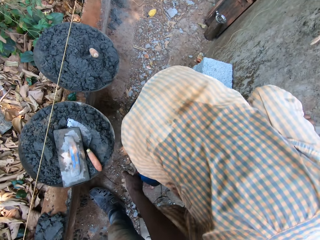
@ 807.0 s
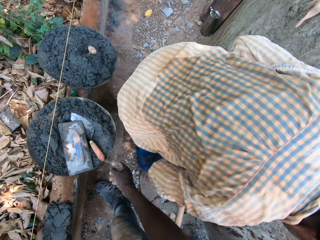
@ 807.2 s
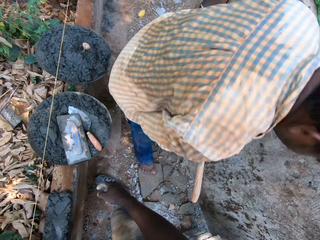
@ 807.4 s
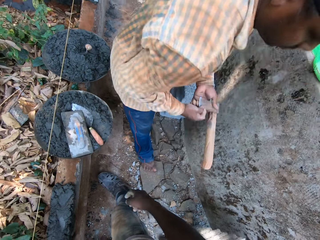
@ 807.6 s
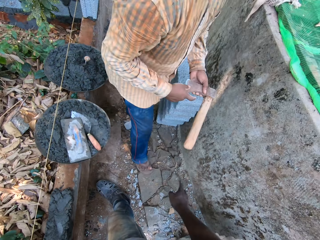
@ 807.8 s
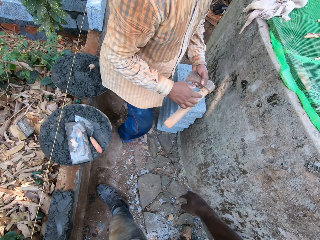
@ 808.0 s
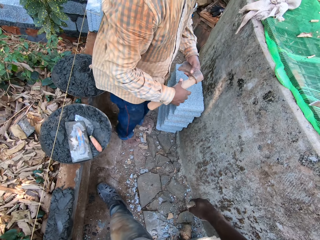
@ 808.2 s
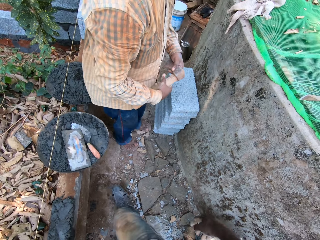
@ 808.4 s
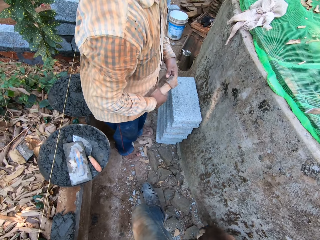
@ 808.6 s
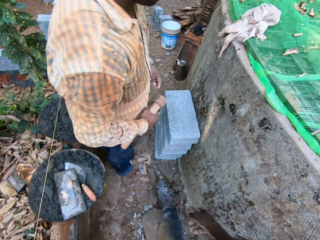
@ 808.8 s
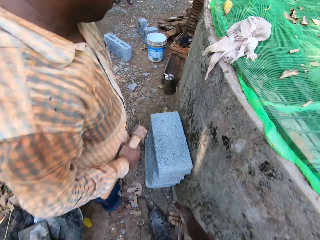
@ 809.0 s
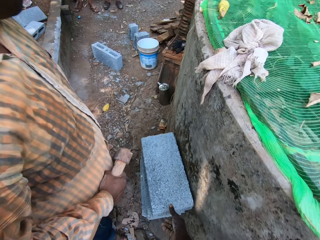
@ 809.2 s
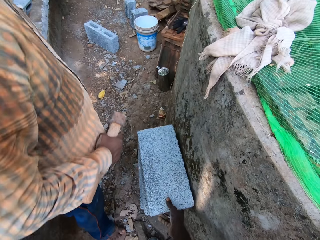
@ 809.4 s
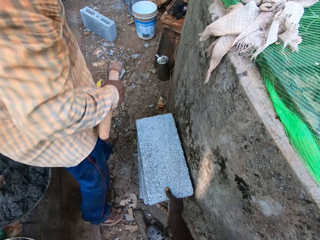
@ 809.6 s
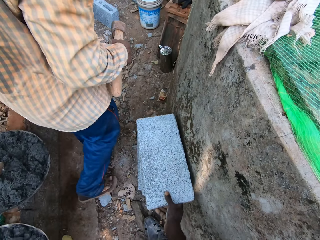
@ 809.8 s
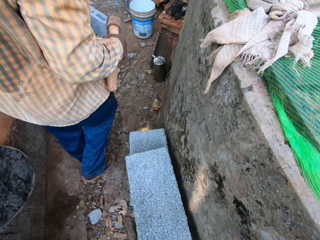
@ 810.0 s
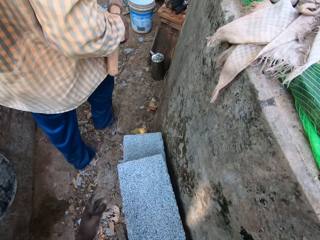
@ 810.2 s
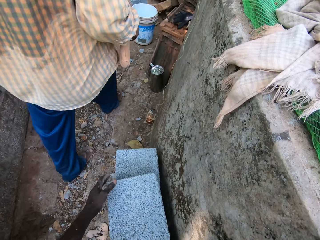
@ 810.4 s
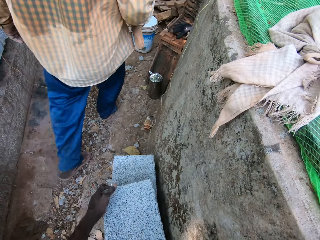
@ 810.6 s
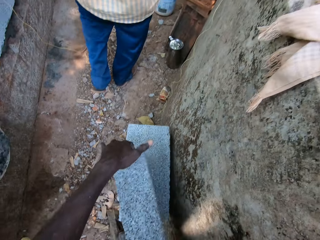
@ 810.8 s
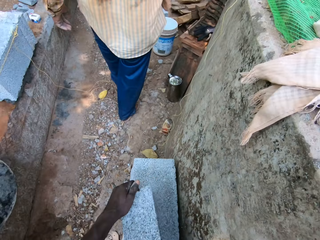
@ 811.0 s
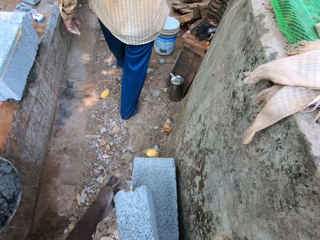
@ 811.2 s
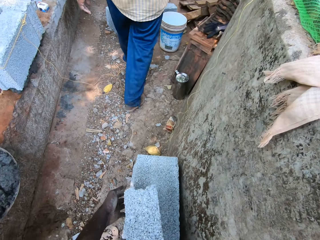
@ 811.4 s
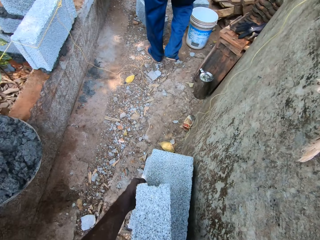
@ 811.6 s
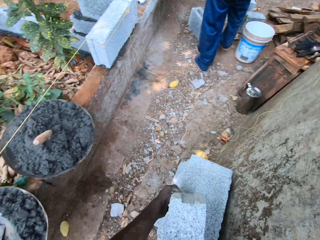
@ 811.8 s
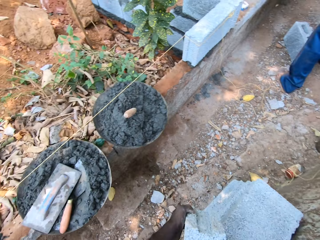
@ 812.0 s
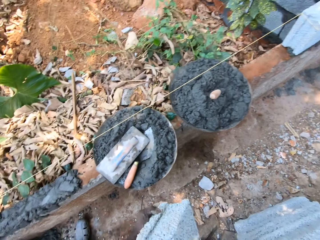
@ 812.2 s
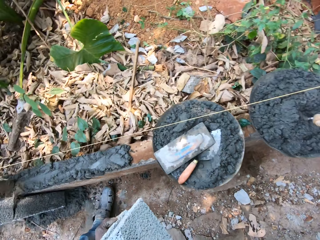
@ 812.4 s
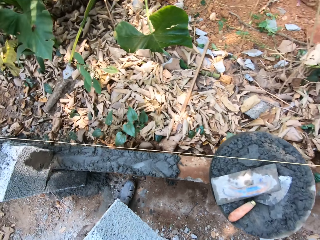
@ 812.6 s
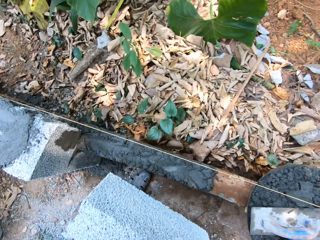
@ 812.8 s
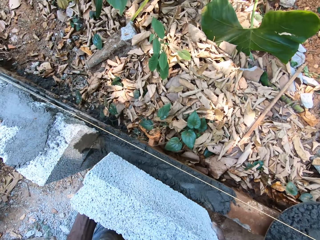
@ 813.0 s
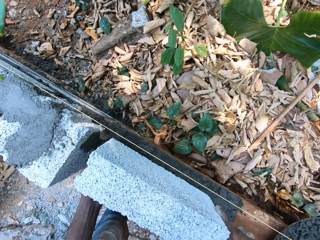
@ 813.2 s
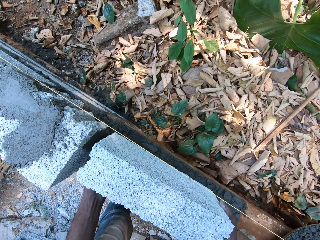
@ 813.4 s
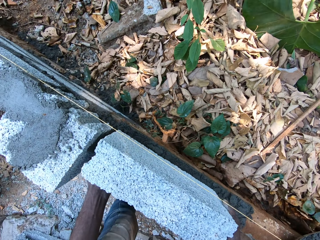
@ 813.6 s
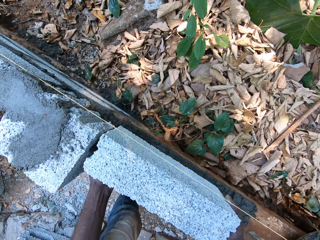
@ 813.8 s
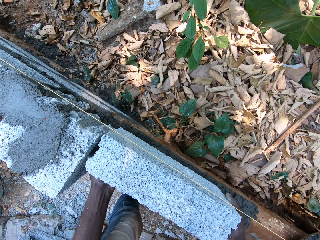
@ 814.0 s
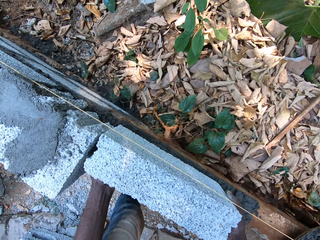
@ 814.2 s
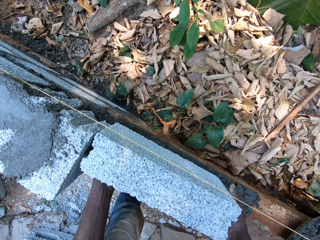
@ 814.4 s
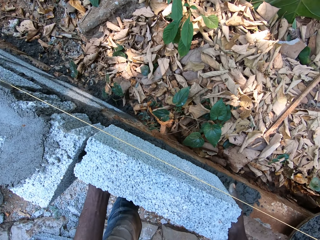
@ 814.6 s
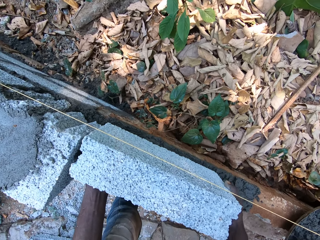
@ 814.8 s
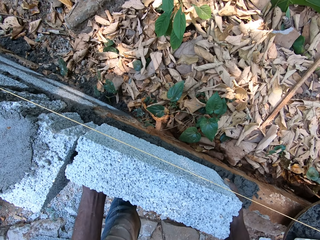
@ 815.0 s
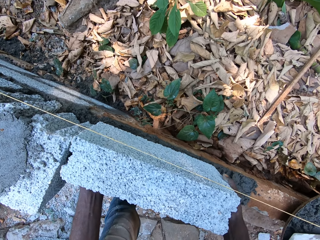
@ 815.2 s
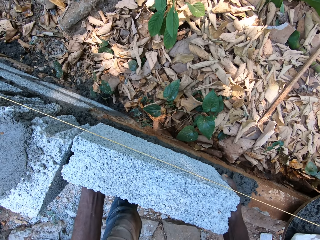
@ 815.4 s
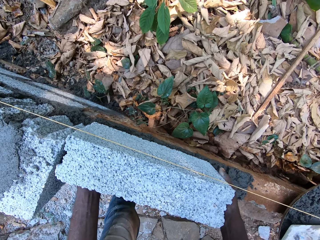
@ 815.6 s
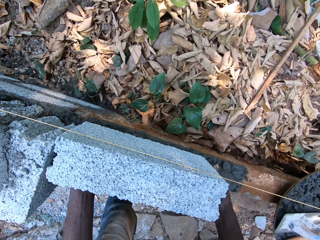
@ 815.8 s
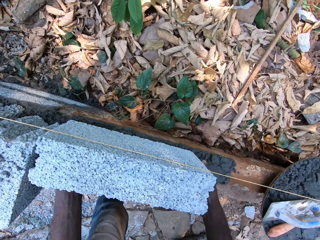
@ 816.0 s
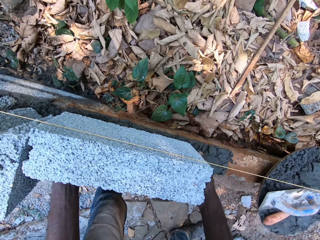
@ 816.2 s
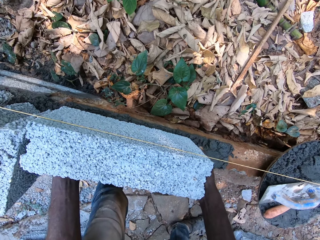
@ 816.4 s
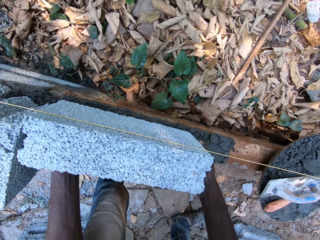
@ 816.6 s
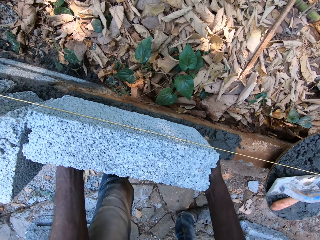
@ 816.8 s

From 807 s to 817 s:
The man picks the pickaxe from the ground with both hands. The camera wearer picks a block from a stack of blocks with both hands. He places the block on the wall with both hands.

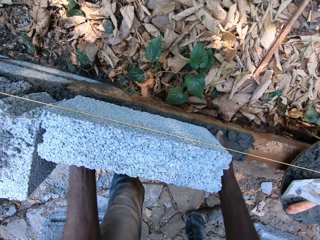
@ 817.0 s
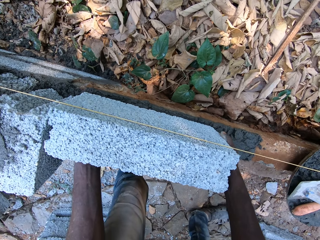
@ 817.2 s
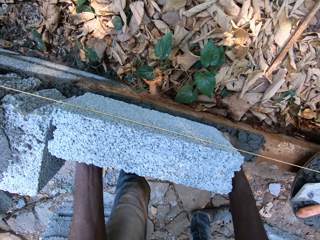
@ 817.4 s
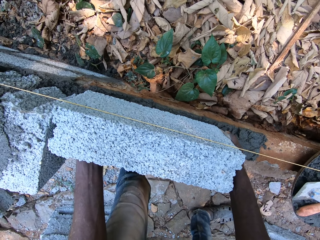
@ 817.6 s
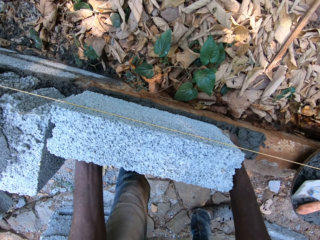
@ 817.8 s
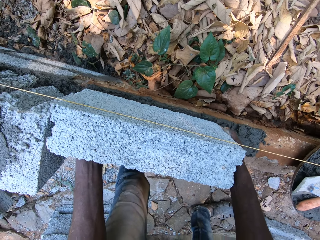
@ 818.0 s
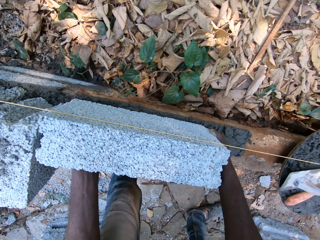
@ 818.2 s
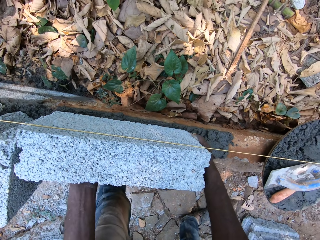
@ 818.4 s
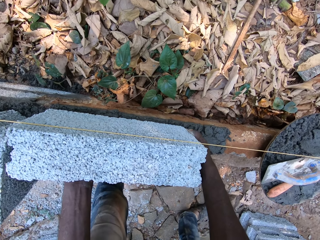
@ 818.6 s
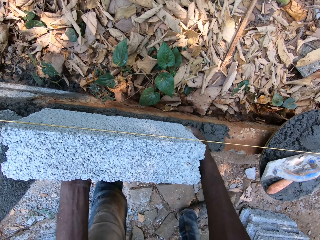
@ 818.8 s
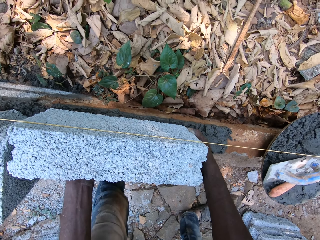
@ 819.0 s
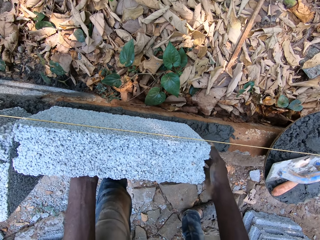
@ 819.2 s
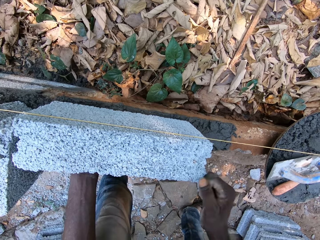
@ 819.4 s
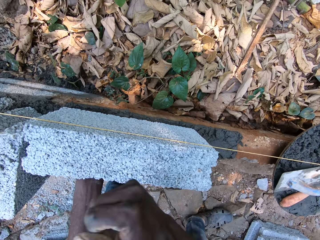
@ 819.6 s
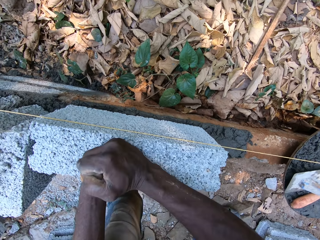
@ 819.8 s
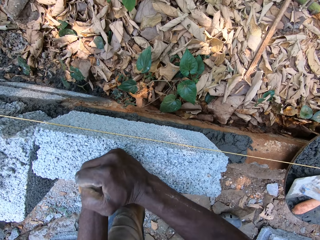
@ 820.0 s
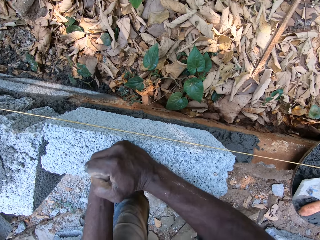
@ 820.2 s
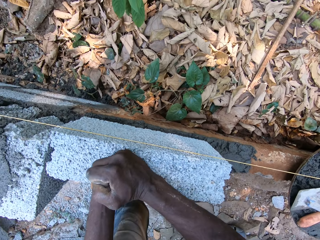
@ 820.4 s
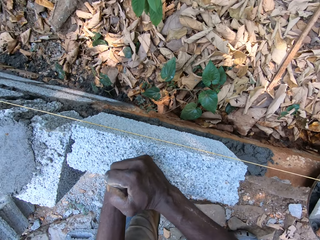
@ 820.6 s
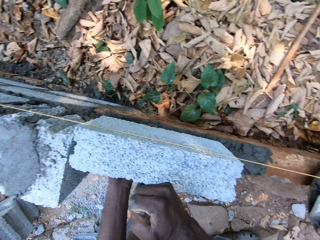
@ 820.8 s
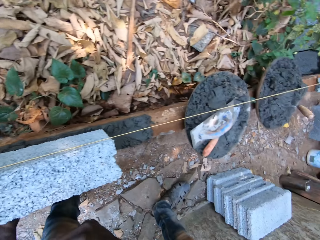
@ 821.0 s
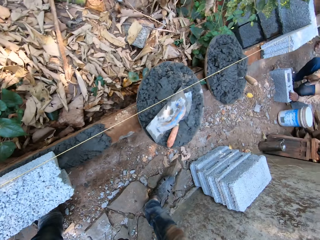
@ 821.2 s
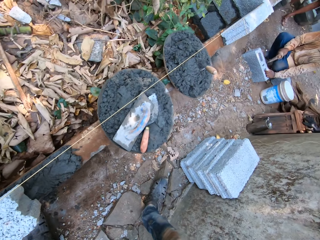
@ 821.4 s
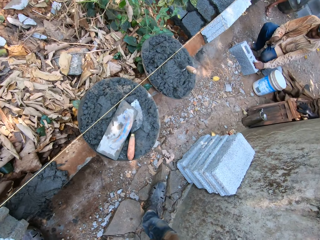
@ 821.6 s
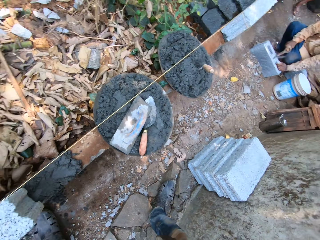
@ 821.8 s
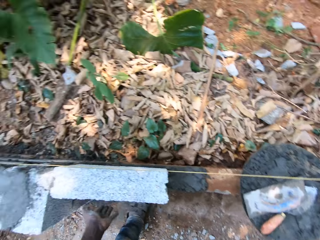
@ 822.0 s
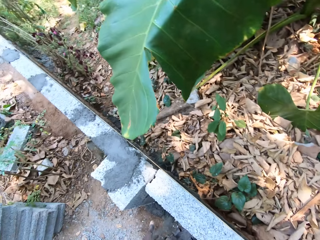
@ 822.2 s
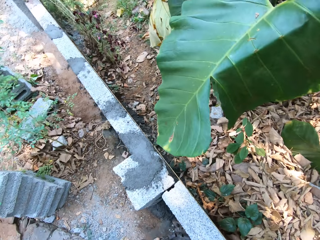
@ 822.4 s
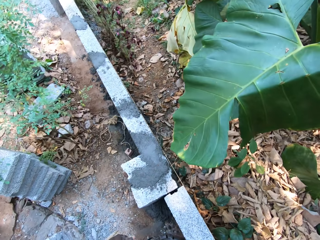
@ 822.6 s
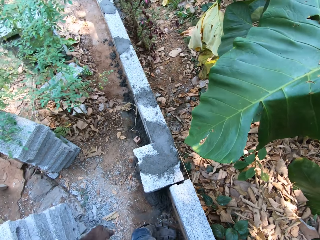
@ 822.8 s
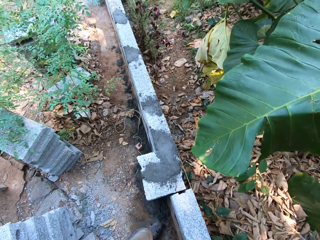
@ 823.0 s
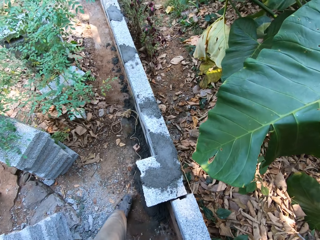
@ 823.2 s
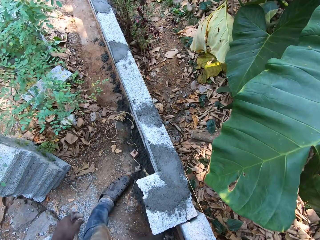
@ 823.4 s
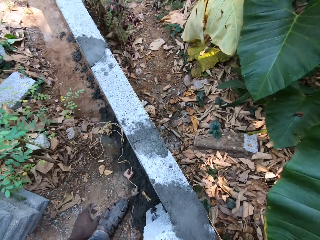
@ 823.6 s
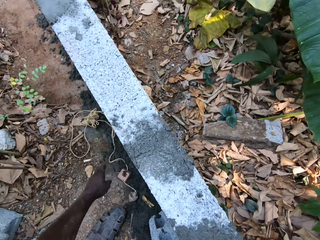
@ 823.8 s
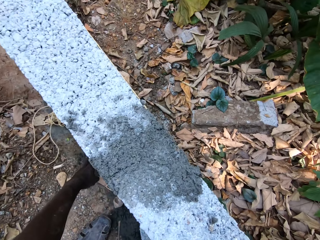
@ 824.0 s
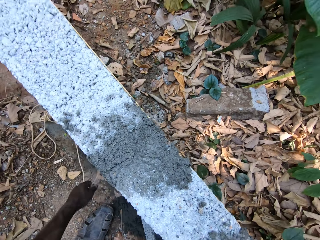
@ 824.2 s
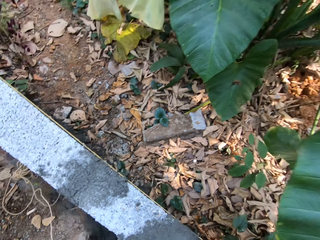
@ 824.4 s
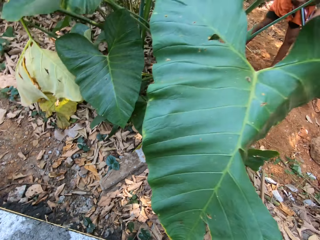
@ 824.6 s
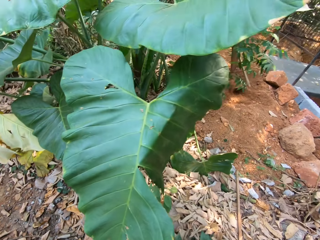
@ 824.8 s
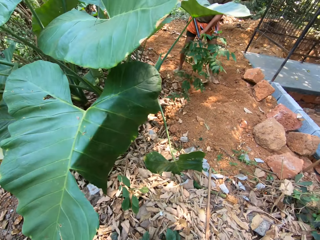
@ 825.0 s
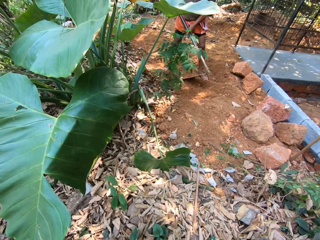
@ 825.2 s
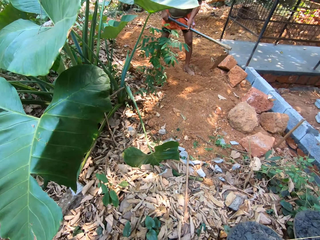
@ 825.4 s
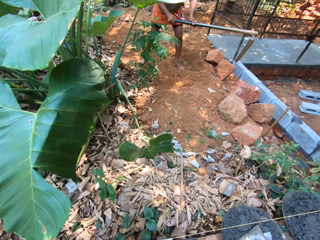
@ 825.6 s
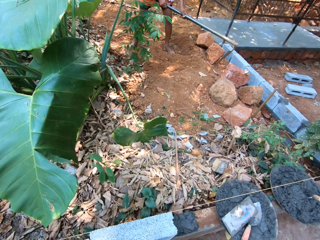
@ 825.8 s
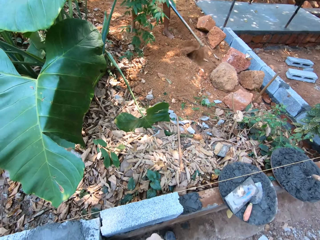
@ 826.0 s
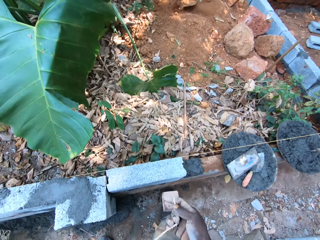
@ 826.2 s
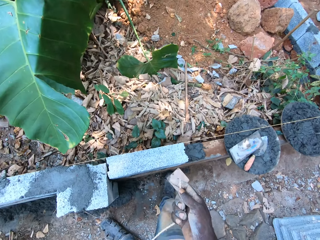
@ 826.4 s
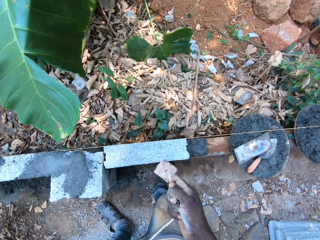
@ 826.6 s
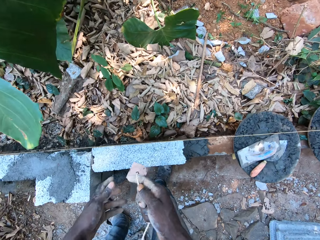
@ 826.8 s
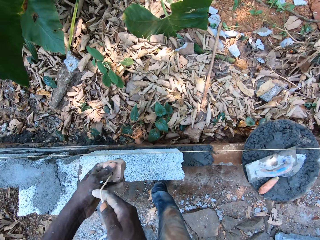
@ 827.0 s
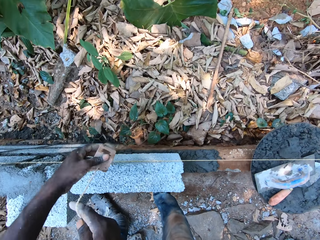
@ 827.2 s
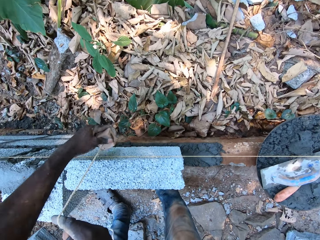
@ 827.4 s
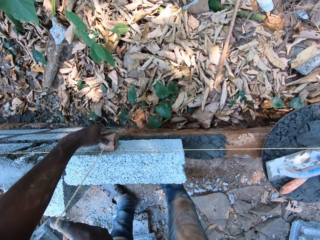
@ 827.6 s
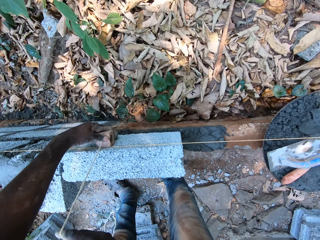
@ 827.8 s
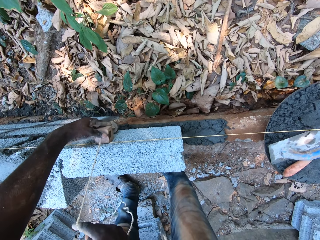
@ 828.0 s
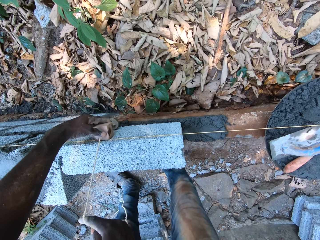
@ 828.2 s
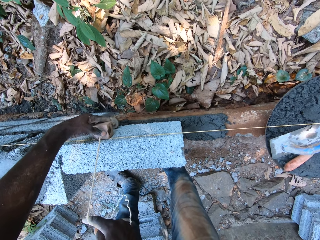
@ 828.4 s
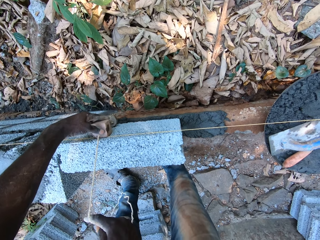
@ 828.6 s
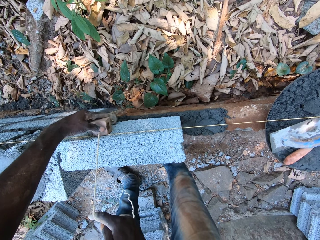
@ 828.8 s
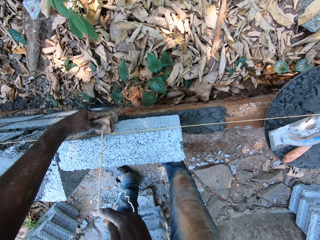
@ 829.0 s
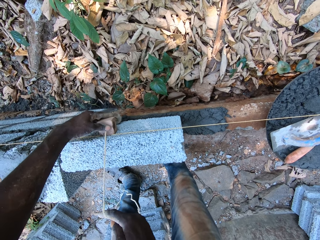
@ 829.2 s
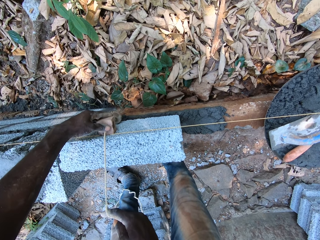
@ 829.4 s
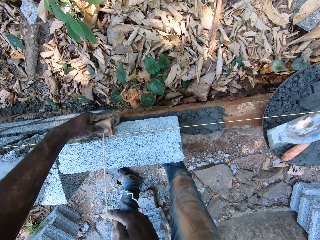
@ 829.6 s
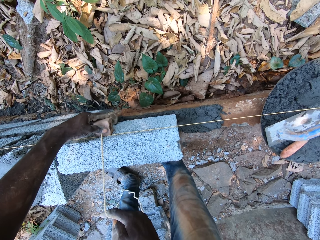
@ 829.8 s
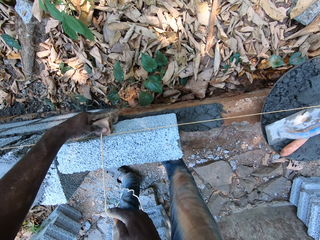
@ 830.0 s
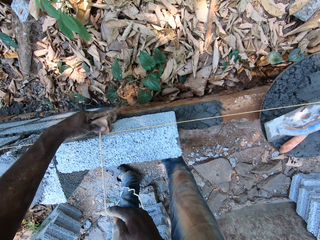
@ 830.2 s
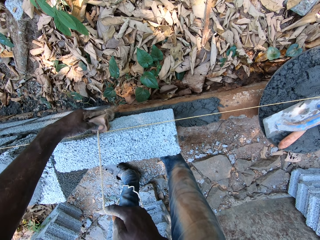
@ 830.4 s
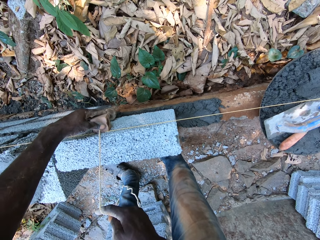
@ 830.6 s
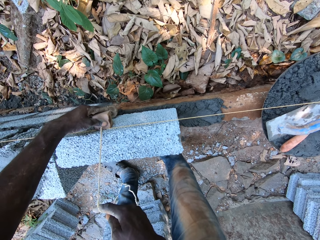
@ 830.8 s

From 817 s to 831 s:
The camera wearer hits the block on the wall with his right hand. He picks the rope from the ground with his left hand. He holds a leveling pendulum in his right hand. He holds the leveling pendulum with both hands. He places the leveling pendulum on the brick with both hands.
